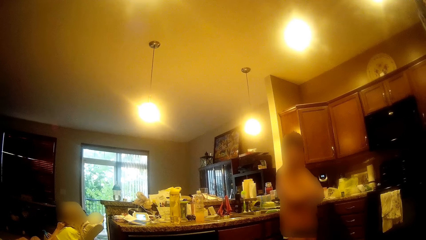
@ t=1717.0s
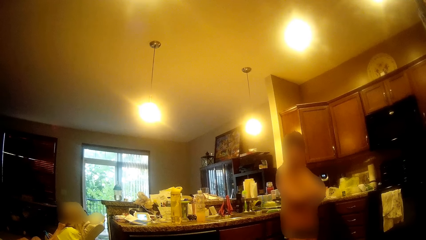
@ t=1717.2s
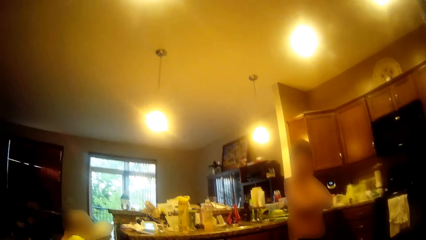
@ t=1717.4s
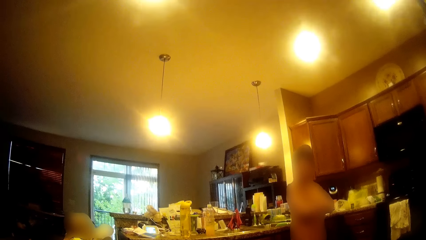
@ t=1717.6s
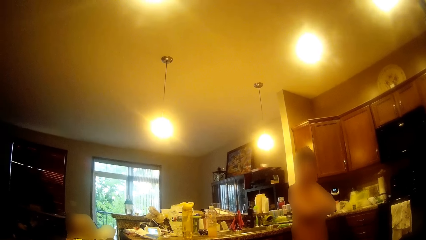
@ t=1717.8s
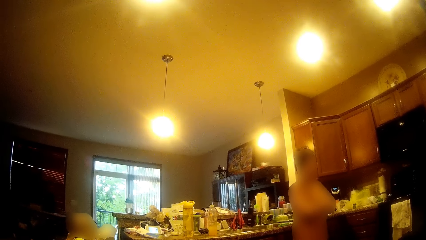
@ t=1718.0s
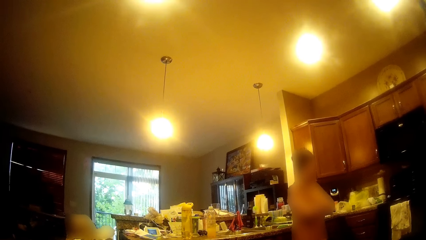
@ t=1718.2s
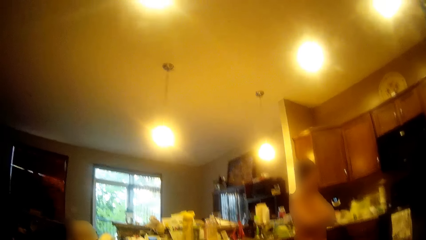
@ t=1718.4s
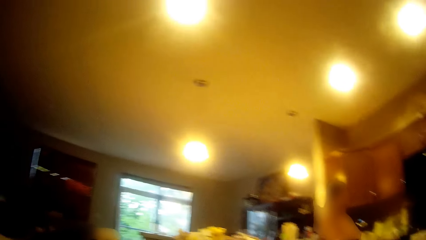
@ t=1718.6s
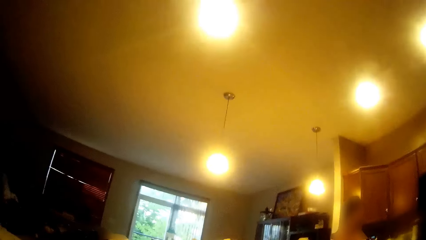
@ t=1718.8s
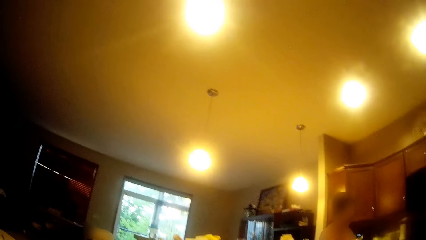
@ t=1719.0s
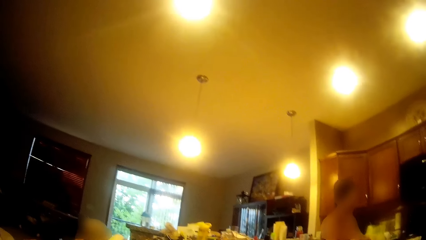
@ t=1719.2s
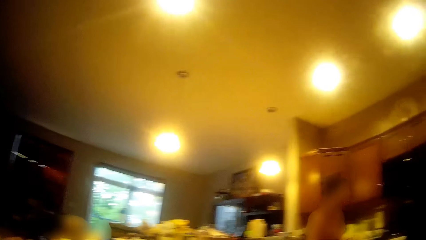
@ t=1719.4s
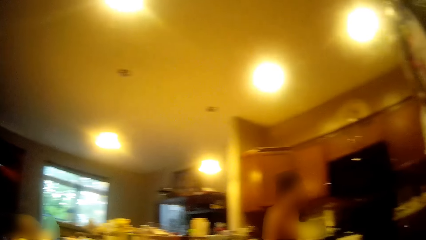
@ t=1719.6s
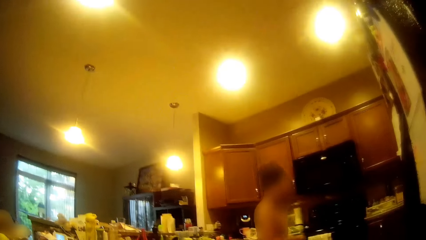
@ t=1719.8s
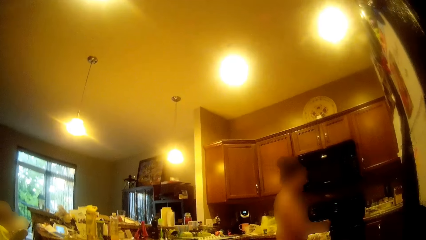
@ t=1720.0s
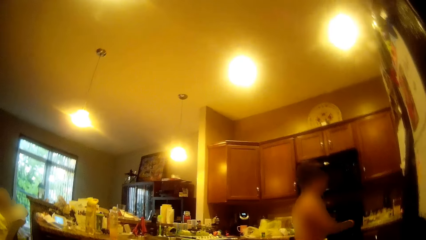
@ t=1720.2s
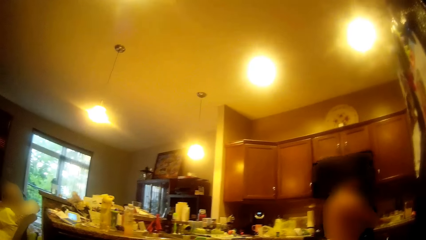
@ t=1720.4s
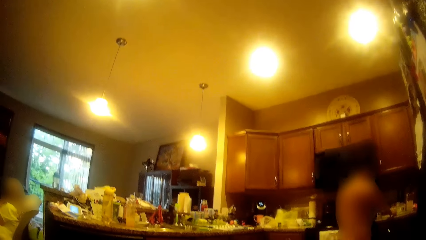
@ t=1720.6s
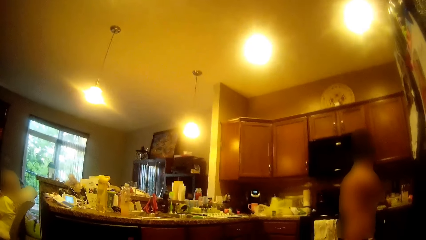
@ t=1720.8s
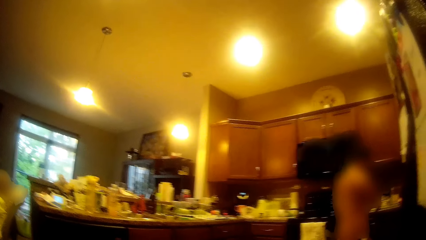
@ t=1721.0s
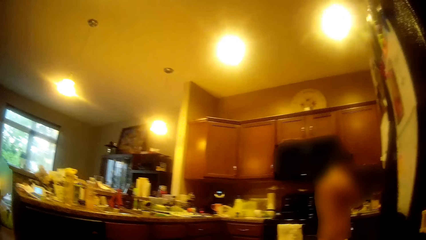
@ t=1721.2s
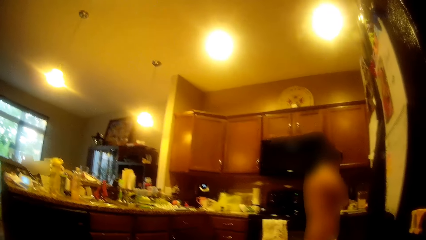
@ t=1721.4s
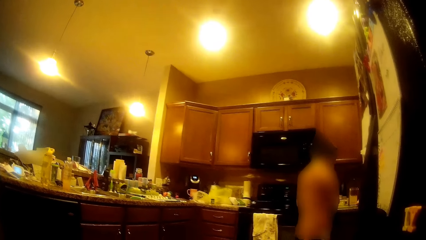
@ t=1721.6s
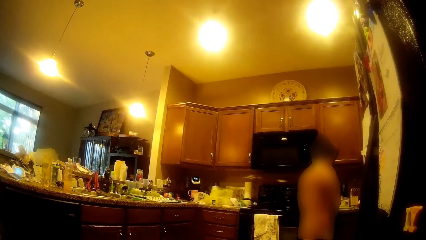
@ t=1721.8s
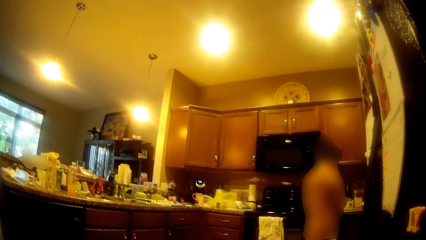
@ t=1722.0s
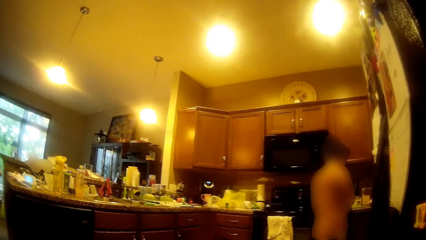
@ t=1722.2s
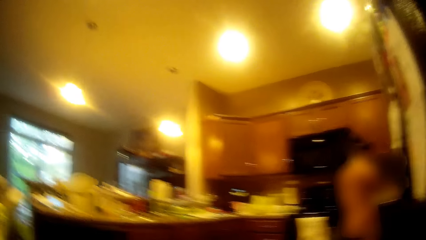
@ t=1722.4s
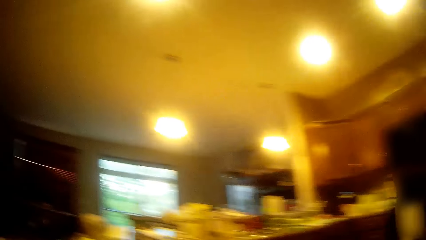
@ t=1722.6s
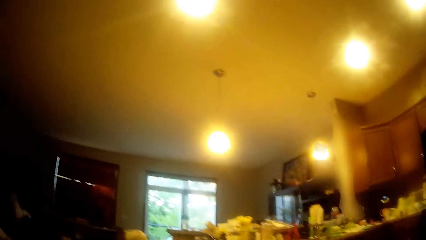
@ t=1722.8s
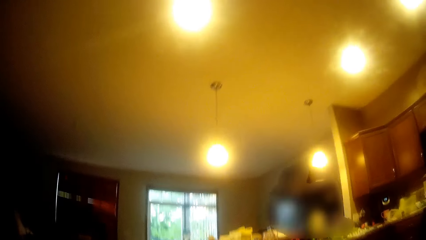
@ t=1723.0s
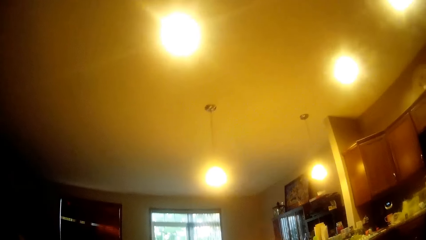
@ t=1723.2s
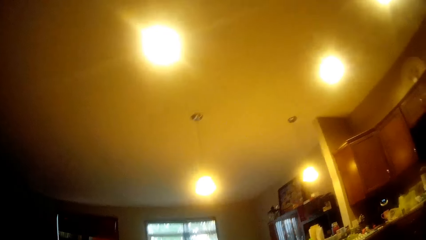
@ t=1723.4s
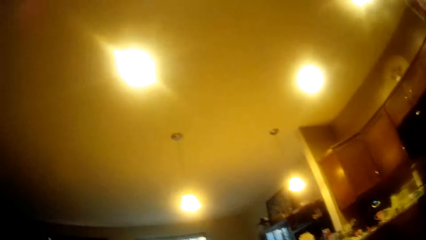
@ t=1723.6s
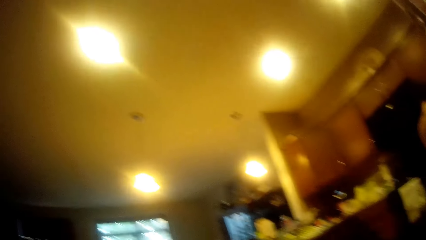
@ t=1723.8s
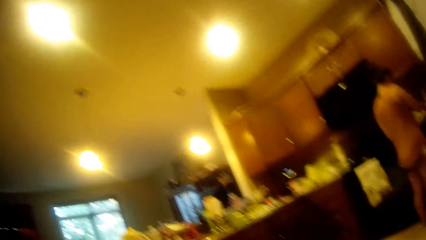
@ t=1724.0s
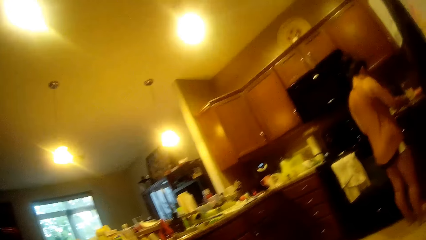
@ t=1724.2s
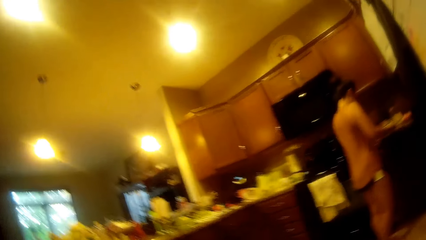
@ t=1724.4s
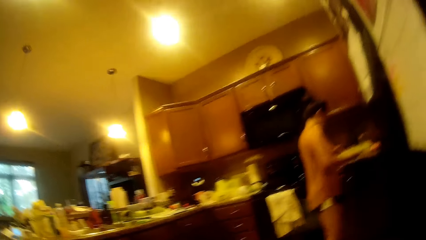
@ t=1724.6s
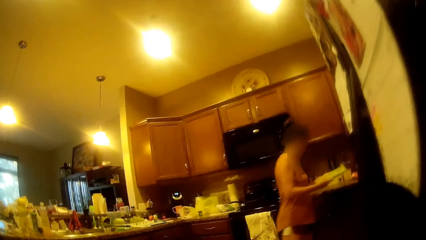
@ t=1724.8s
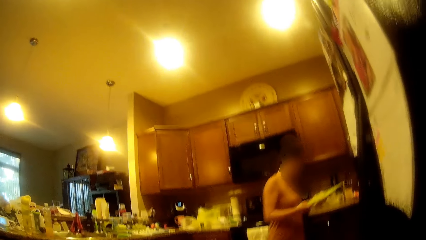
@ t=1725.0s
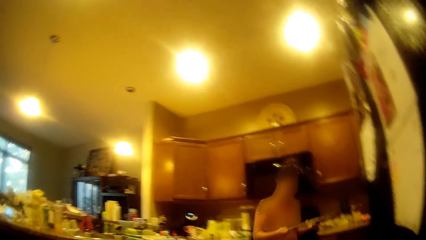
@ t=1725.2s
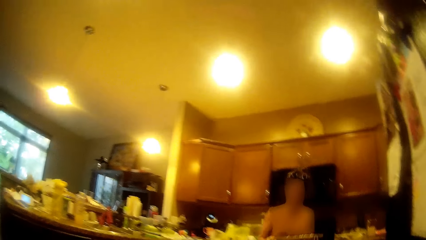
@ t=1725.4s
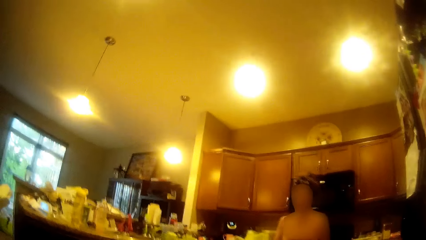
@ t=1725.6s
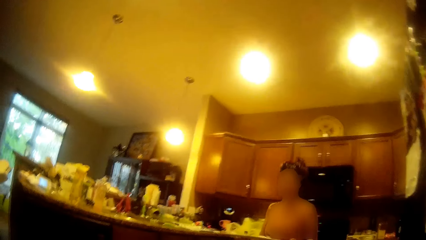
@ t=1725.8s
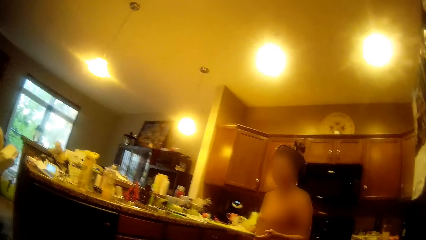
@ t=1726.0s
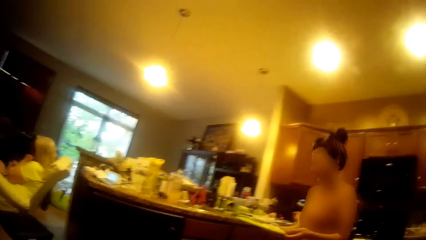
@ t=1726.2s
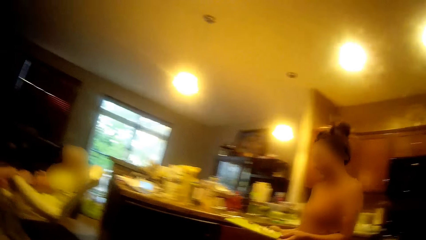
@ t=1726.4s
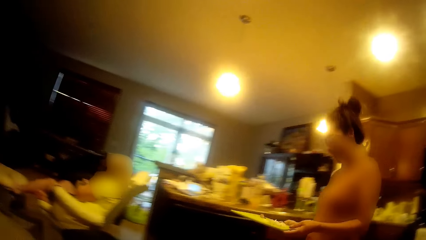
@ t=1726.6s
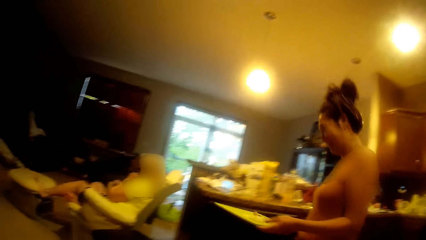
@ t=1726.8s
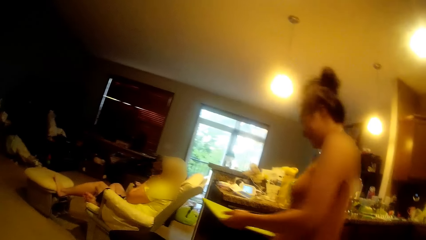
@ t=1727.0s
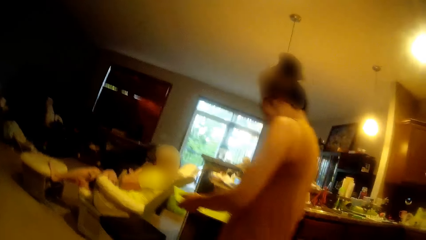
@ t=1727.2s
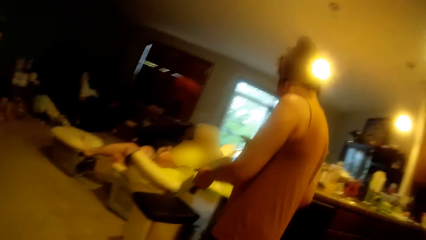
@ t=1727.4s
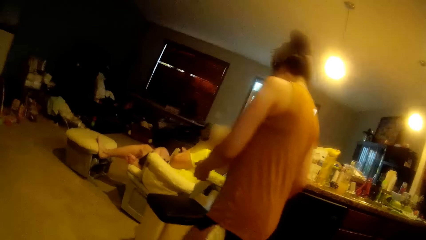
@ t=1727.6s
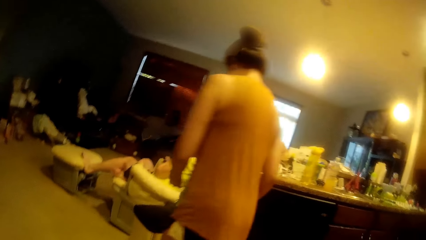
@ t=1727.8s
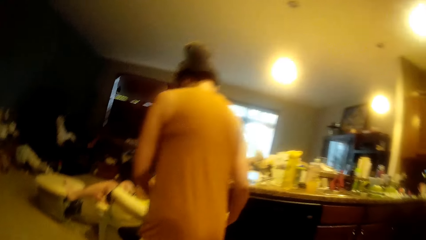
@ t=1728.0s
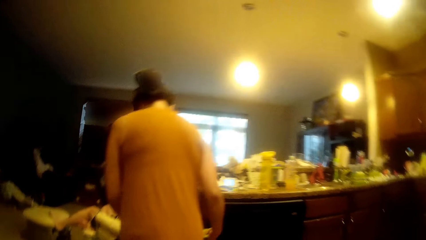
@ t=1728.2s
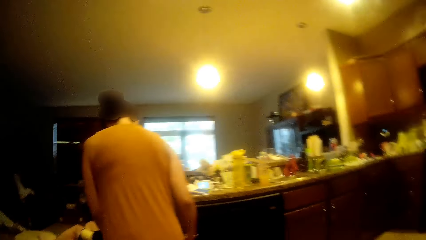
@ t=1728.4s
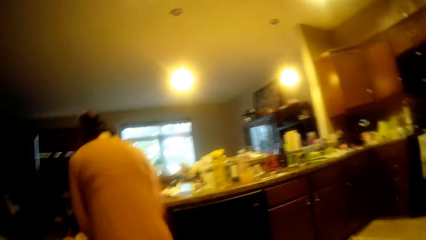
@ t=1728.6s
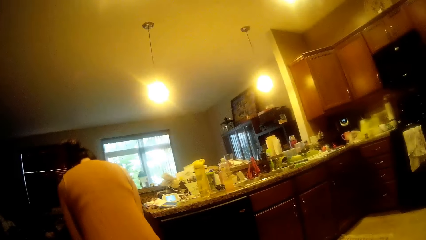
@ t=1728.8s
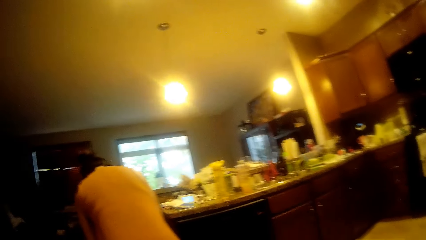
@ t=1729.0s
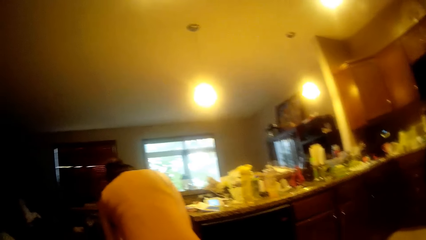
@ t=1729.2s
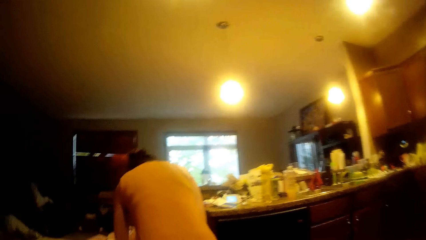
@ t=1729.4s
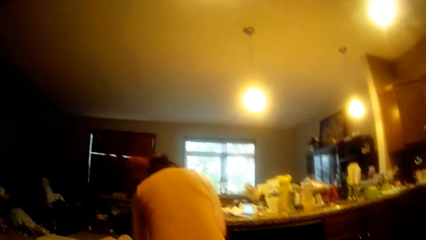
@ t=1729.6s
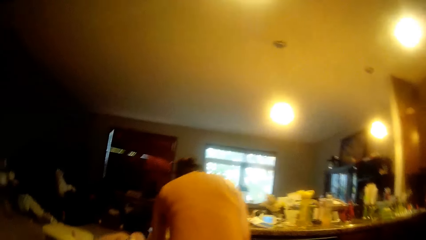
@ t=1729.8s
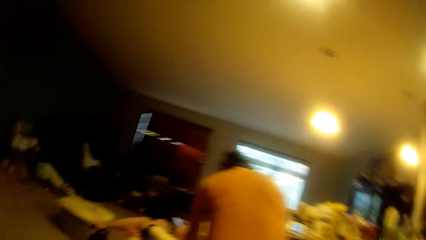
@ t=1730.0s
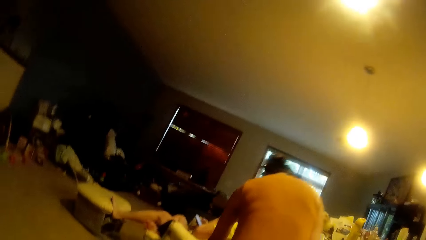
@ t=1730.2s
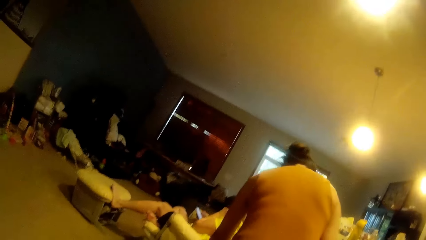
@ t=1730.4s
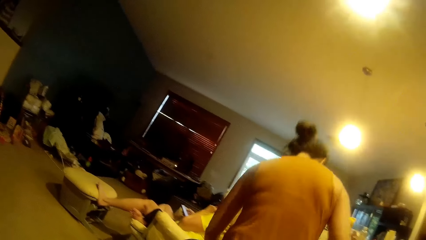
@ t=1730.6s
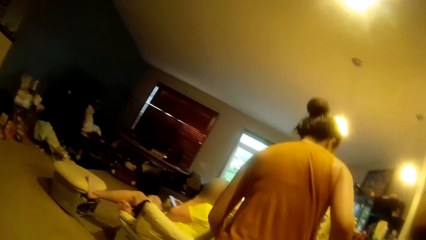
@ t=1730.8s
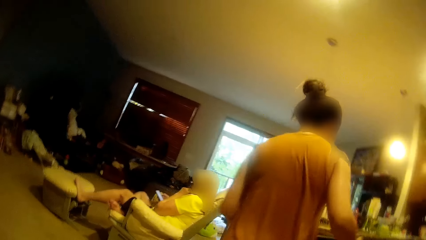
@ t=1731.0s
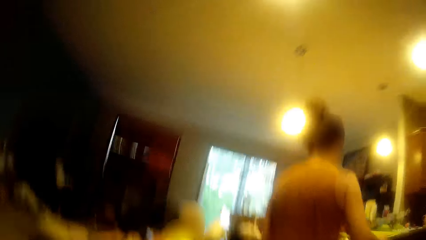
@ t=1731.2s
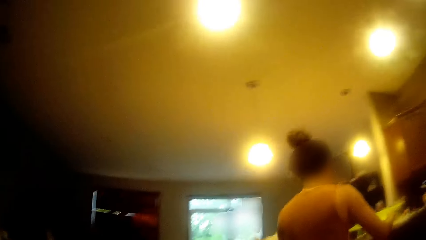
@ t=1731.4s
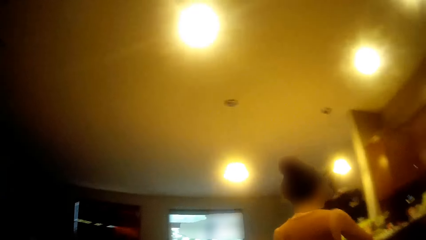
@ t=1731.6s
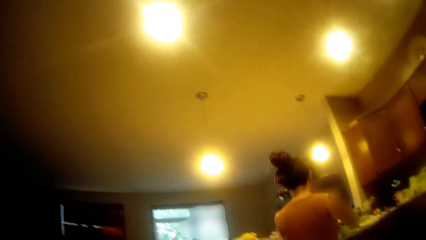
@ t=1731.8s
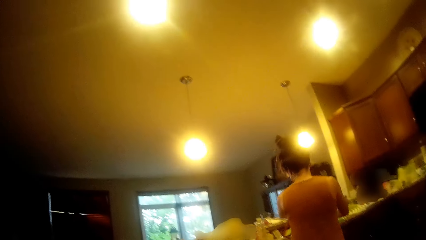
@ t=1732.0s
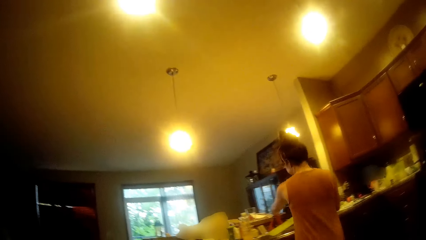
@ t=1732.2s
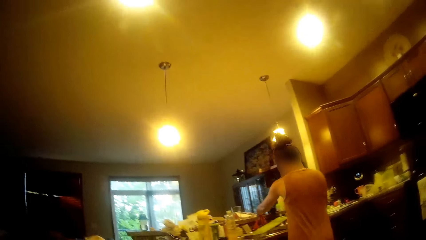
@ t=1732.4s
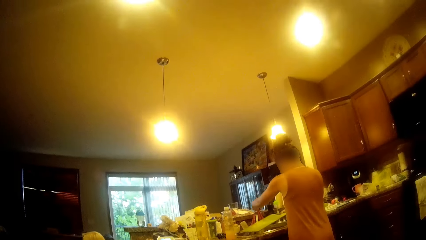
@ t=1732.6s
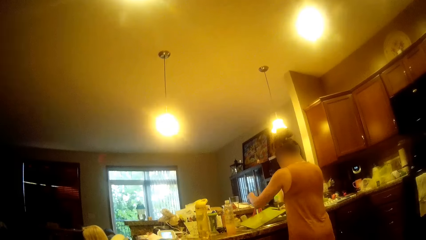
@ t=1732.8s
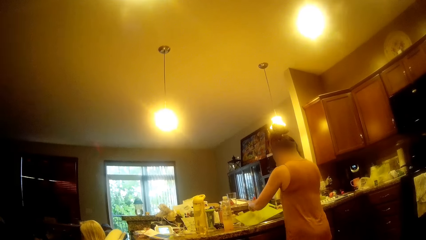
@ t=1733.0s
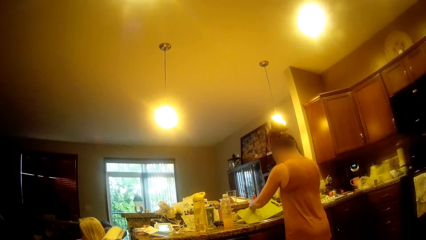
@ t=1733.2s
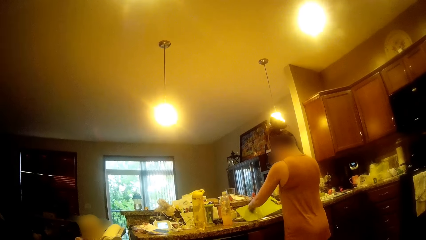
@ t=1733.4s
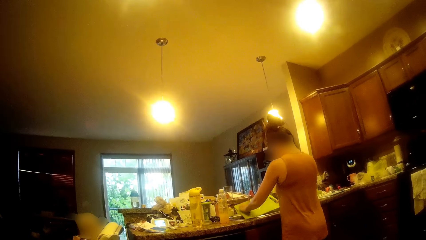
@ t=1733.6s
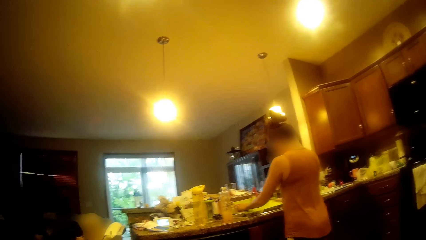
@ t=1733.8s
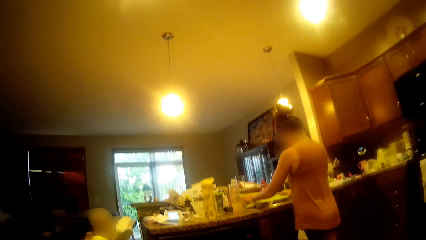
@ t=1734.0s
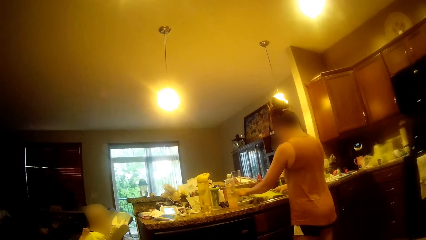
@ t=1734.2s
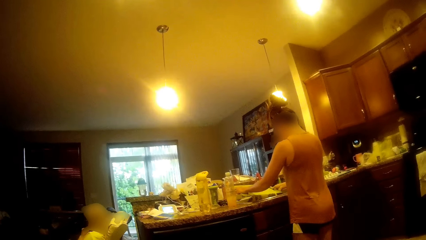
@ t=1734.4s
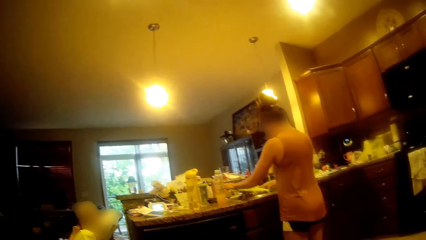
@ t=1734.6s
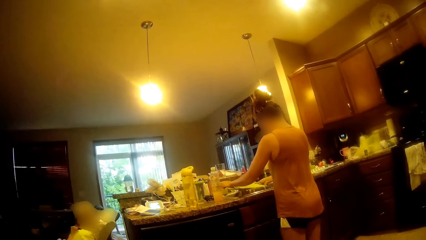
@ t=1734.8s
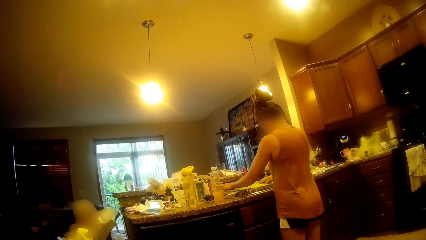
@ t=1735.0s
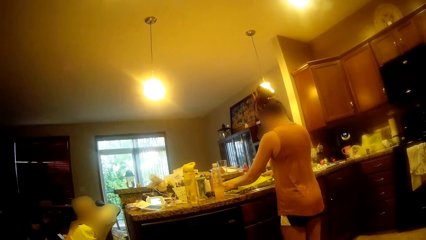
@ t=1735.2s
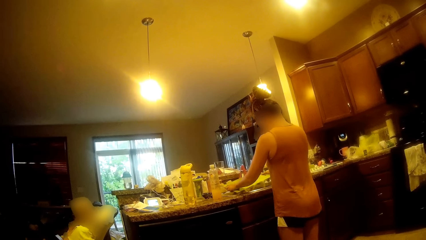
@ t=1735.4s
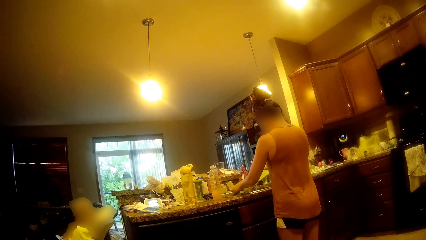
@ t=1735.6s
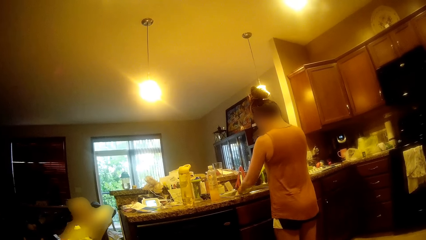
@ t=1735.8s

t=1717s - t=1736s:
A woman walks around the kitchen. The woman stares at the countertop. The camera wearer looks around the apartment. The woman carries a tray from the cabinet with her right hand. The woman walks around the kitchen. The woman drops the tray on a table or in the dishwasher with both hands. The woman walks around the kitchen. The woman opens the sink tap with her left hand. The woman rinses the tray in her right hand with water from the sink tap. The woman holds the tray with both hands.
